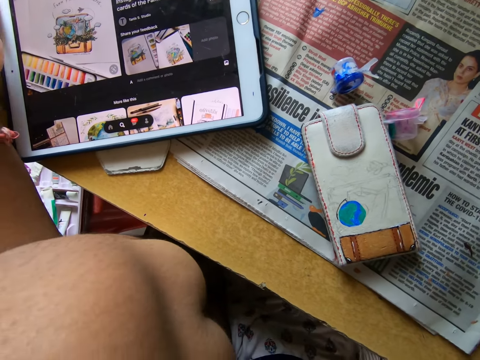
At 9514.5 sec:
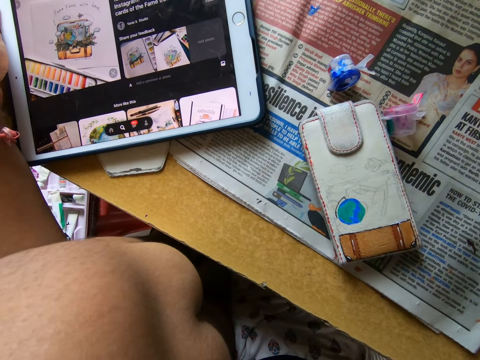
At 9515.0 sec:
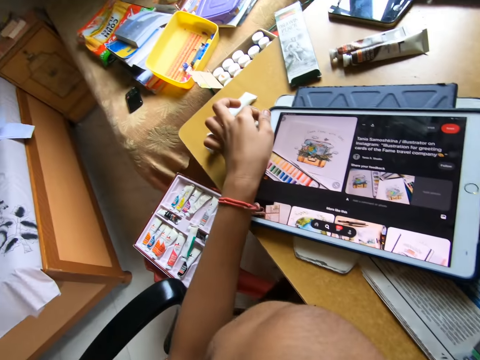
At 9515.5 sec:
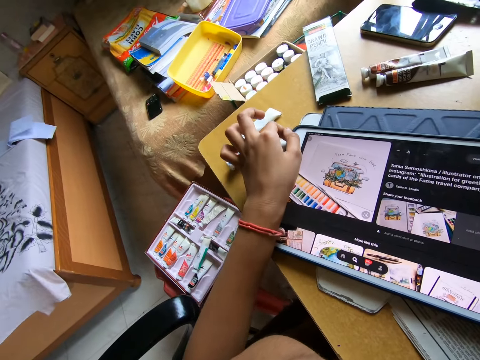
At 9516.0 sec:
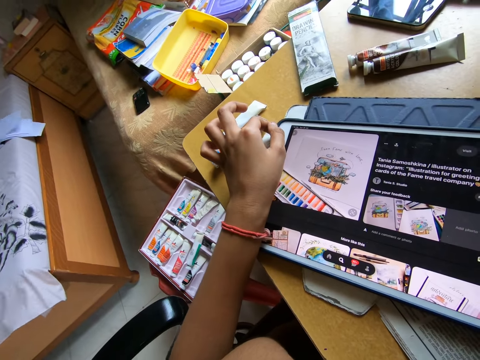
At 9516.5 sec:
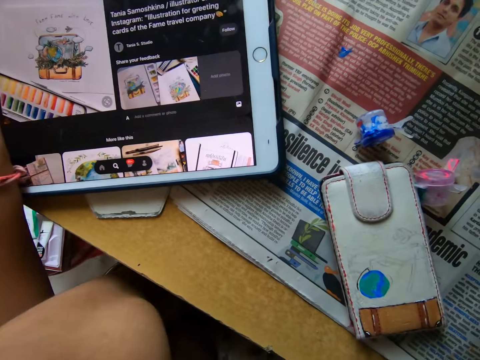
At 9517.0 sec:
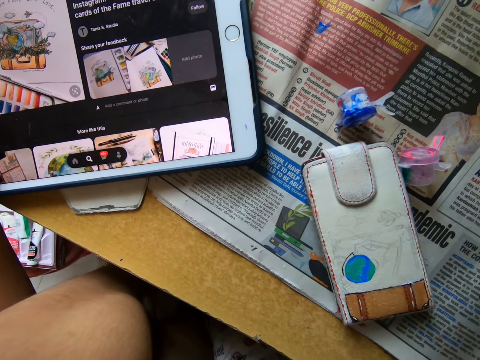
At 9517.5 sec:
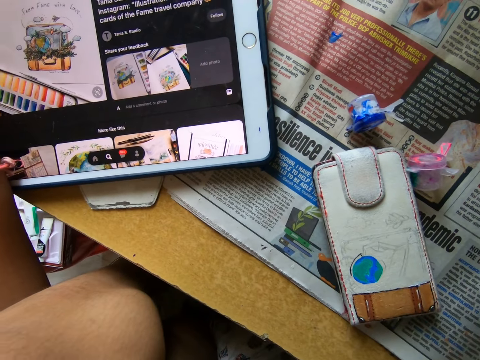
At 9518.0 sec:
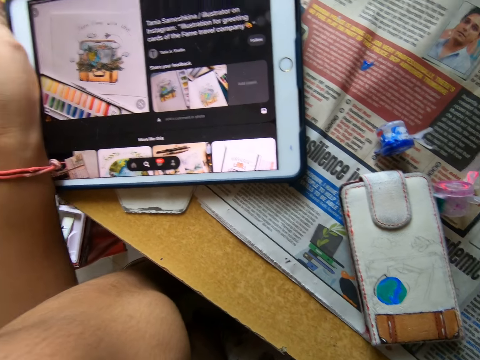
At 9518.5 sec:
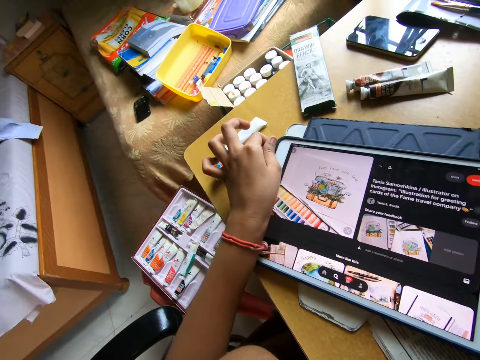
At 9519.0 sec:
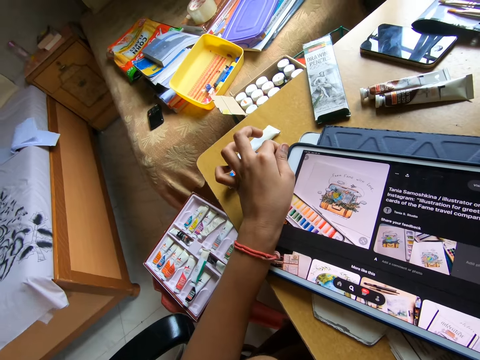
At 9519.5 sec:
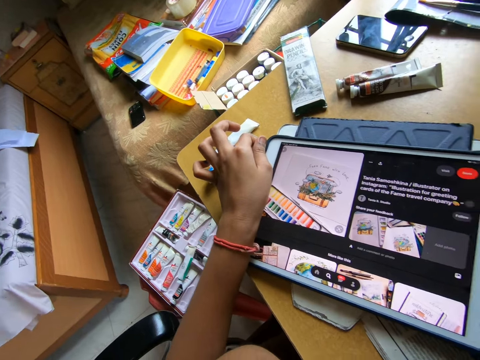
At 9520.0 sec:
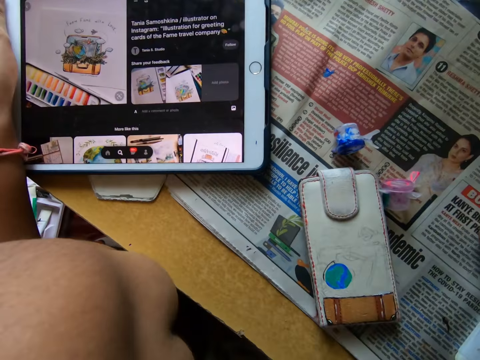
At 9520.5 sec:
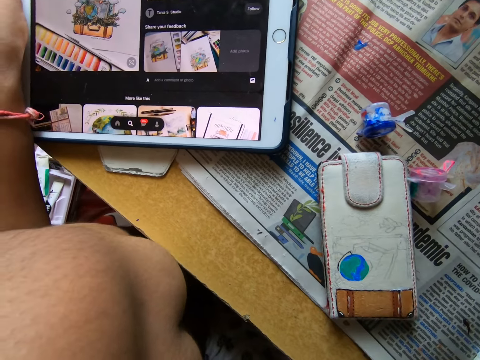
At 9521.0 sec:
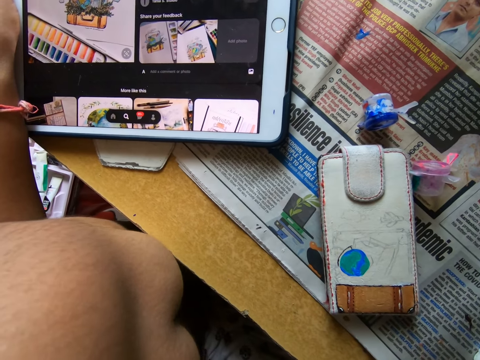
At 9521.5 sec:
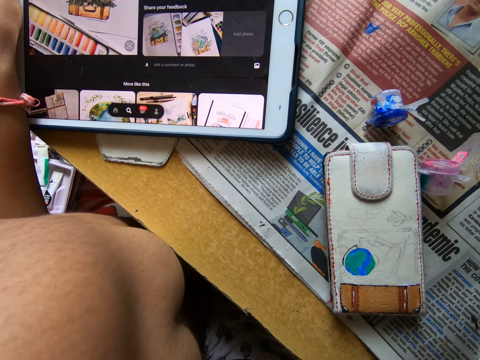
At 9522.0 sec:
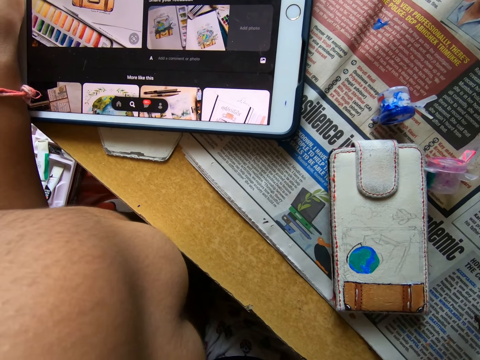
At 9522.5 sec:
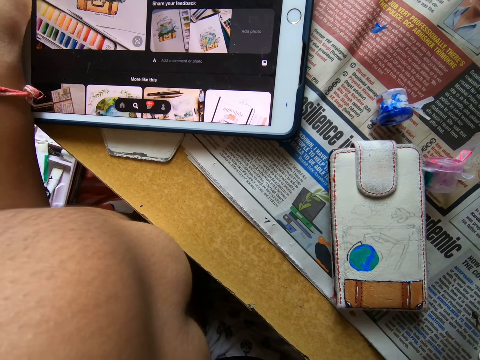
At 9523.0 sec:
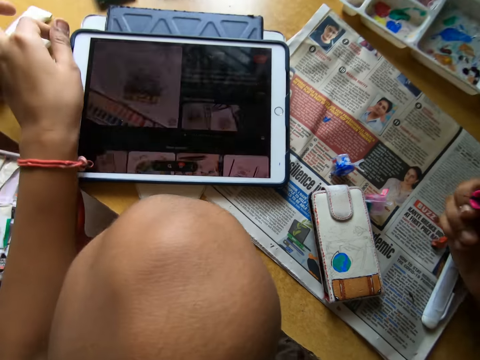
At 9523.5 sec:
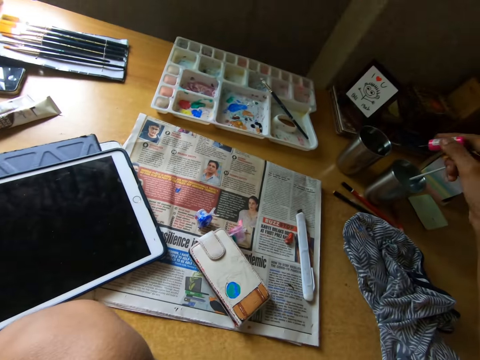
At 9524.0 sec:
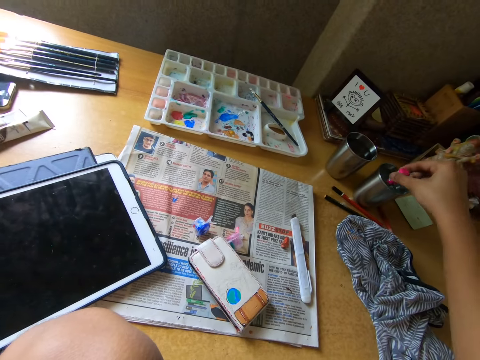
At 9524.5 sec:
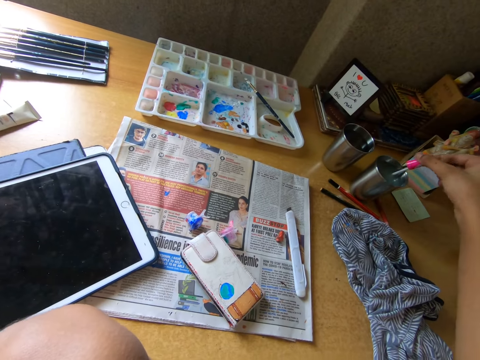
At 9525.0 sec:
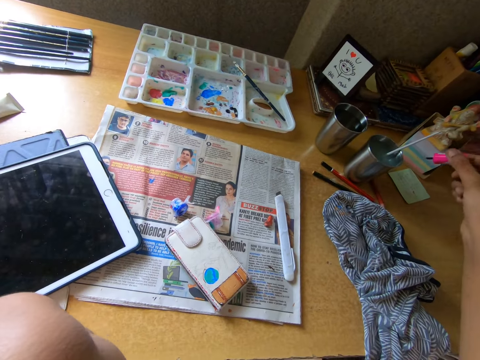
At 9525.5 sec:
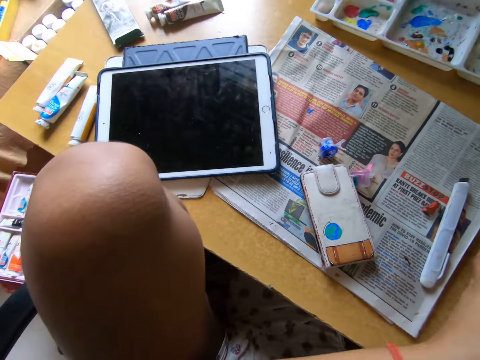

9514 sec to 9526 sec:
The camera wearer holds a tablet with her left hand. She looks around a room. She rinses a paint brush in a mug. She puts the brush in a cup on the table with her right hand.

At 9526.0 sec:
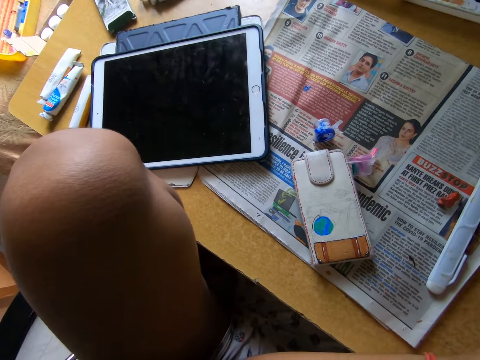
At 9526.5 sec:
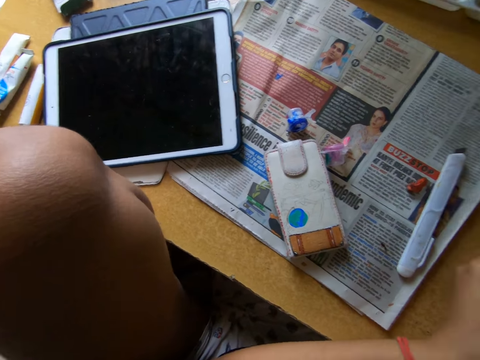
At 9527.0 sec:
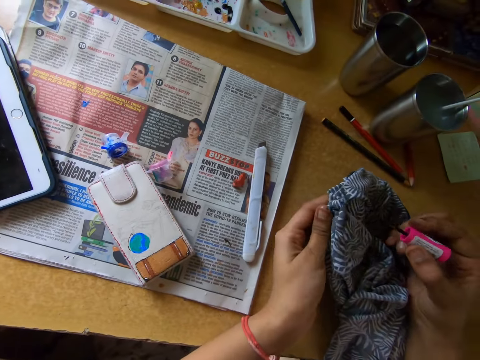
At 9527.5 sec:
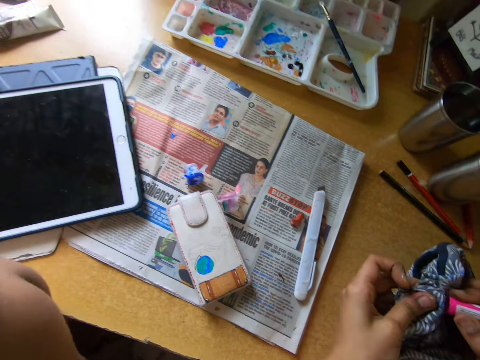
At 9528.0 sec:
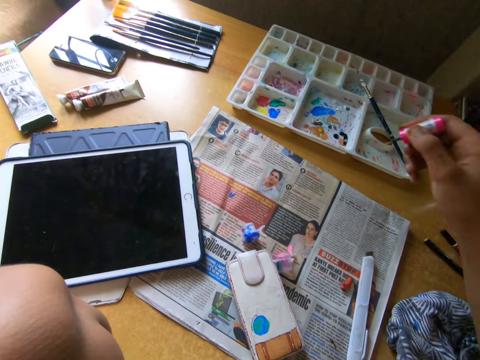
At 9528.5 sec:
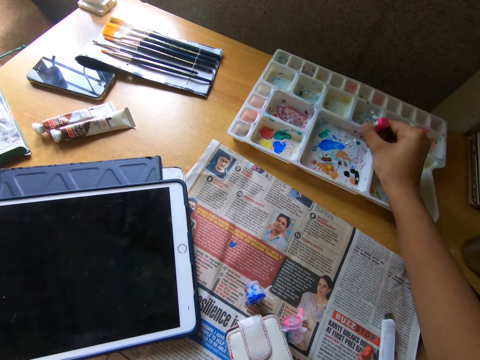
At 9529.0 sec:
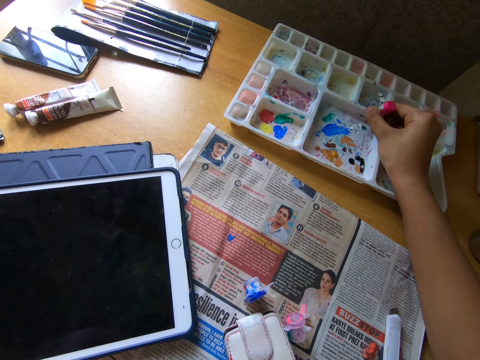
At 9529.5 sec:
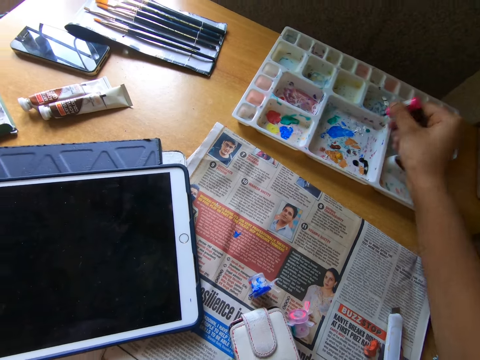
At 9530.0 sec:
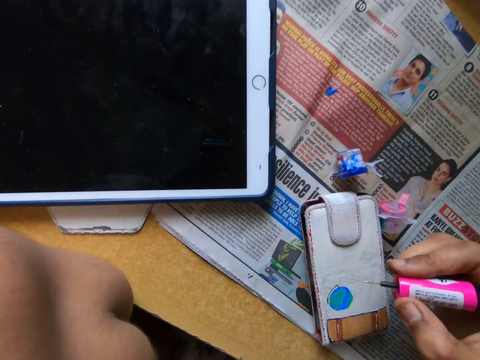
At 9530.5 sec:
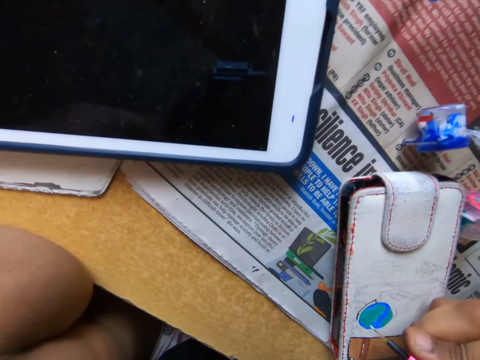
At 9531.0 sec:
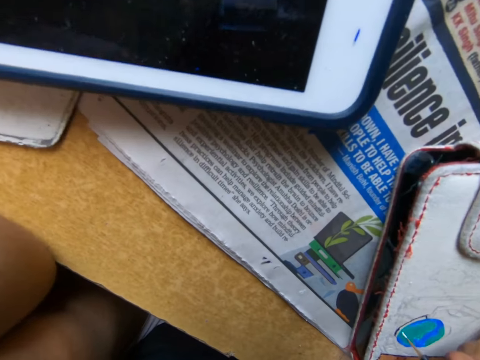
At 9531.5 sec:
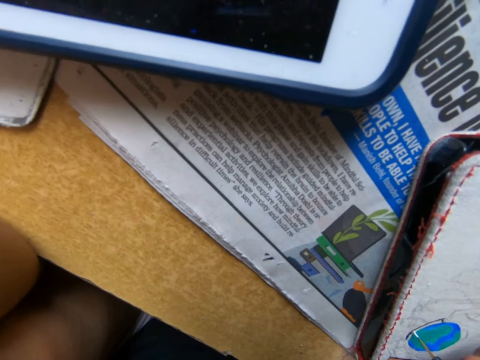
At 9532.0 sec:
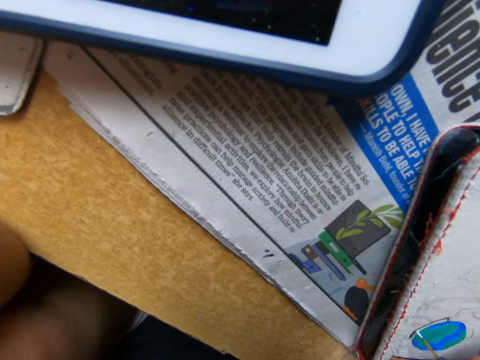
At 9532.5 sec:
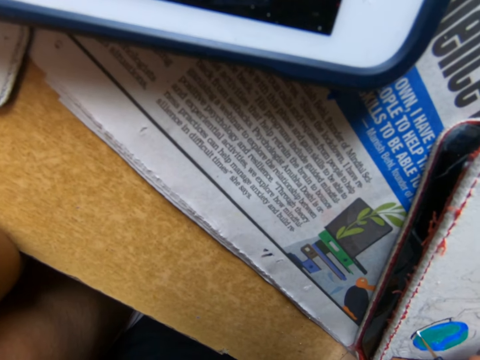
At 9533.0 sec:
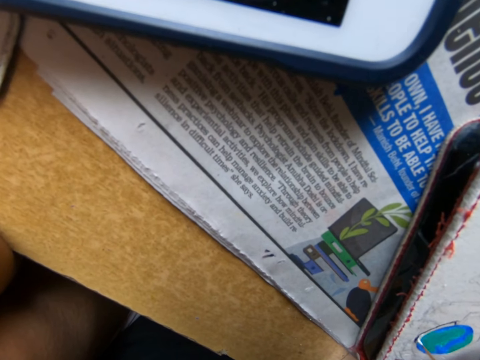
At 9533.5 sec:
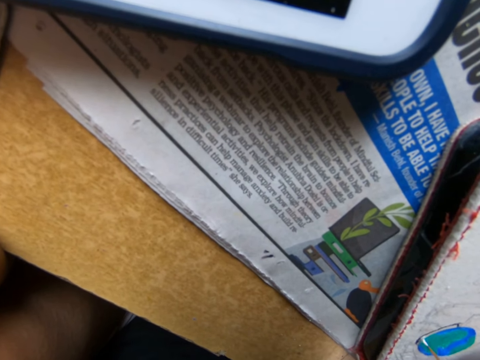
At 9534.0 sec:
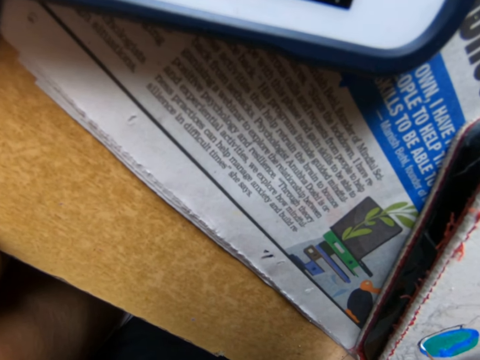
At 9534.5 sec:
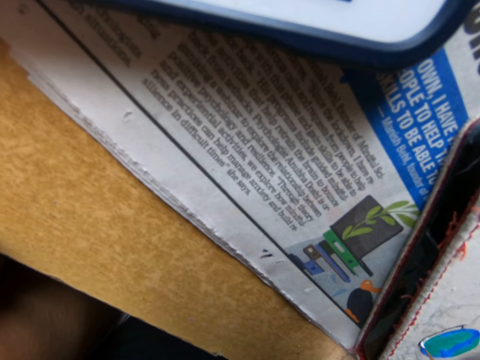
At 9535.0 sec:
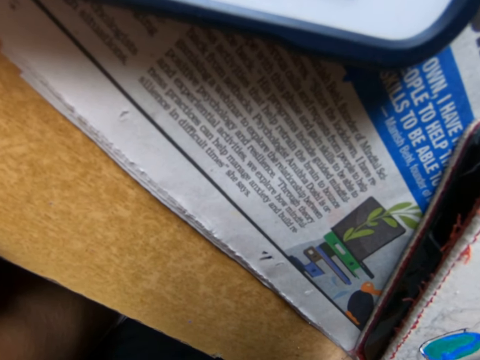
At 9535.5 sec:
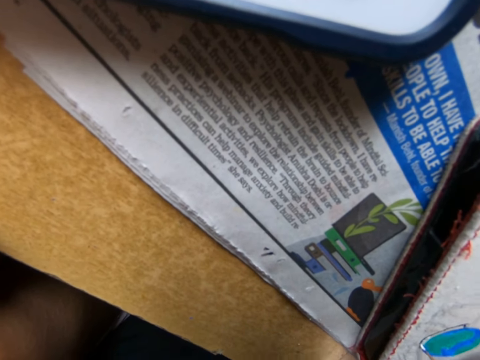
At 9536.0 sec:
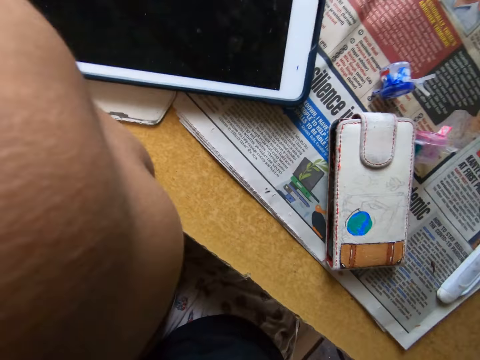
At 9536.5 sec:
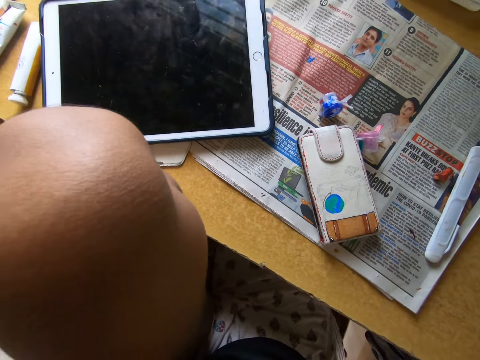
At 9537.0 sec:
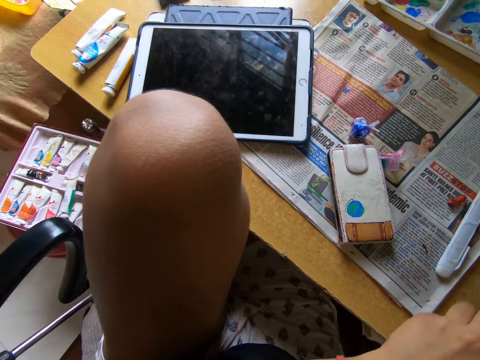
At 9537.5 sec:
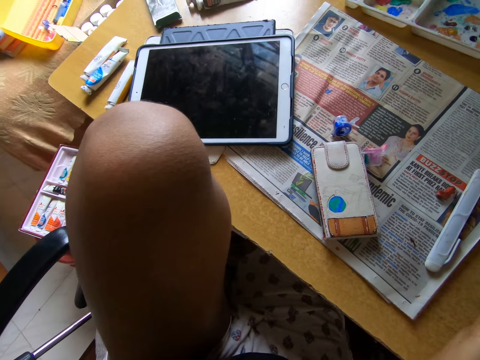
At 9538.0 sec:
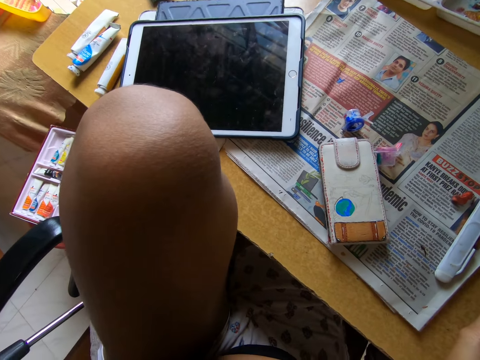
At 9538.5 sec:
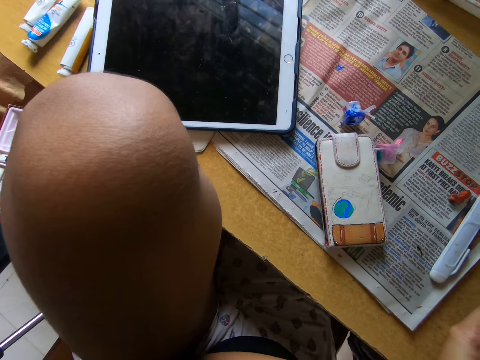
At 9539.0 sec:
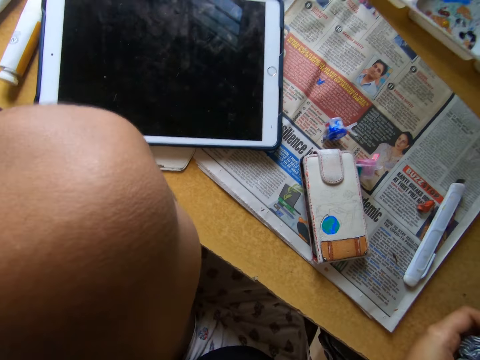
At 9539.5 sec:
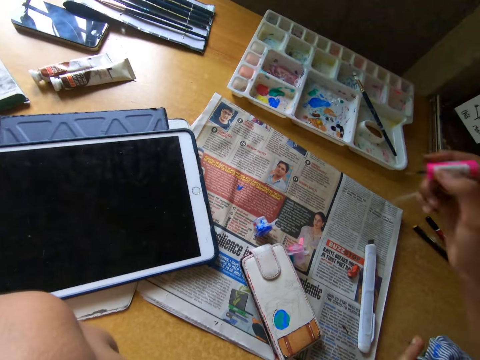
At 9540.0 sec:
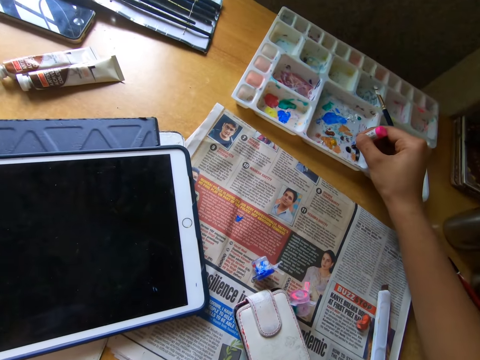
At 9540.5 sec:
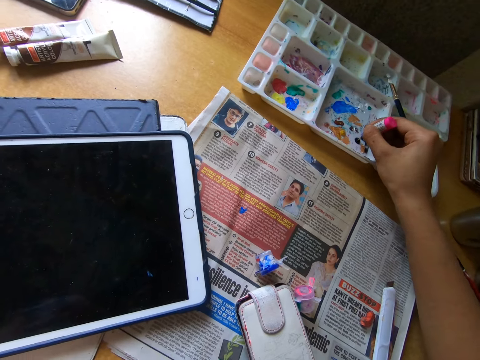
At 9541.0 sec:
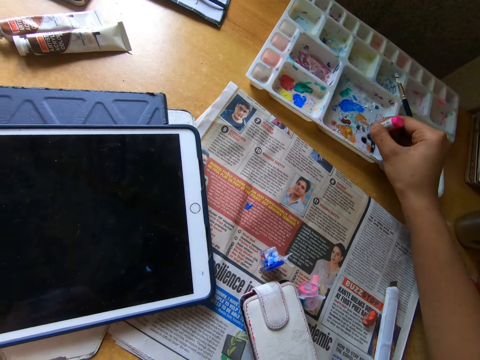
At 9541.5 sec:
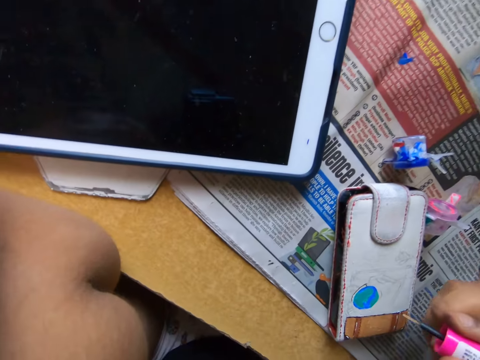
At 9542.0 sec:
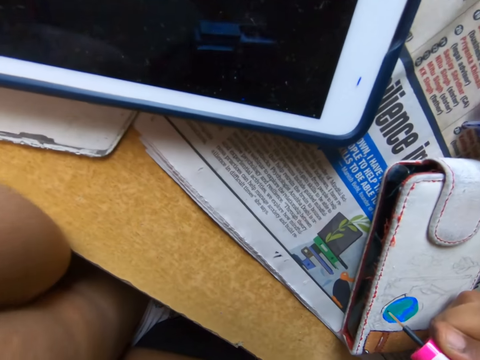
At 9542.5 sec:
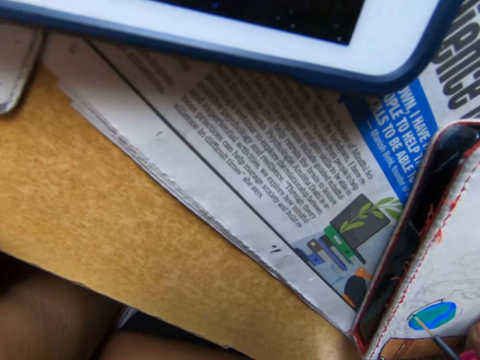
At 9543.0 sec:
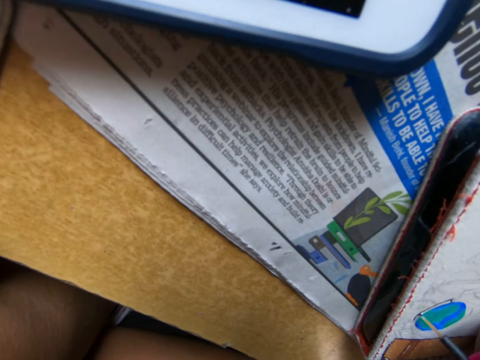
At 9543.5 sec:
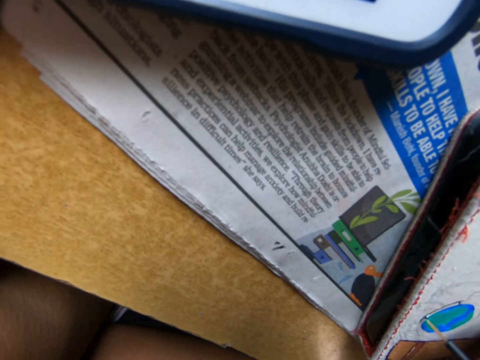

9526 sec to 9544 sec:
The camera wearer looks around a room. She cleans the brush on a piece of cloth with both hands. She takes paint from a paint palette with the brush in her right hand. She paints a pouch on the table with the brush in her right hand. She looks around a table. She takes paint from the paint palette with the brush in her right hand. She paints the pouch on the table with the brush in her right hand. She wipes the paint brush with the piece of cloth.
